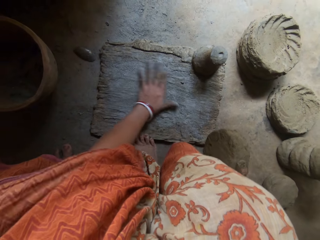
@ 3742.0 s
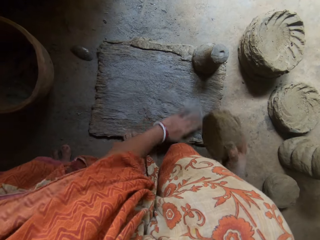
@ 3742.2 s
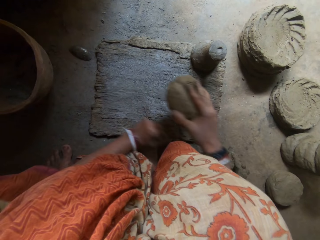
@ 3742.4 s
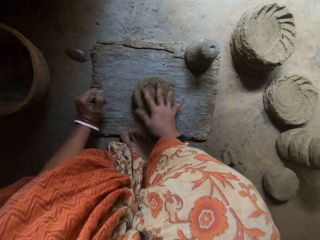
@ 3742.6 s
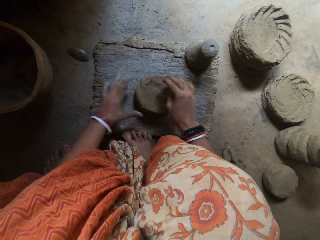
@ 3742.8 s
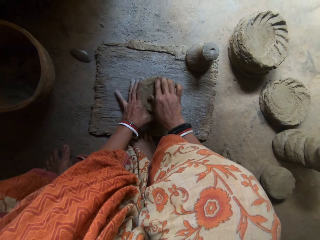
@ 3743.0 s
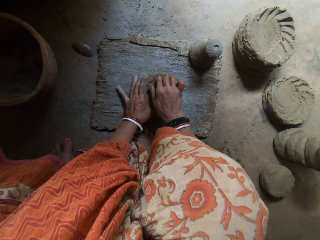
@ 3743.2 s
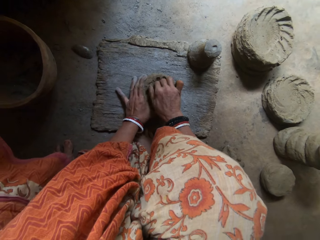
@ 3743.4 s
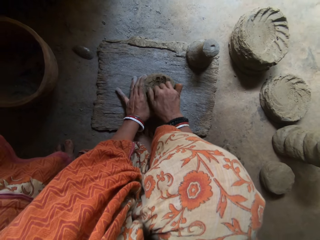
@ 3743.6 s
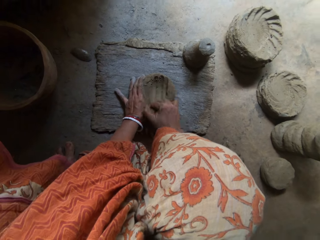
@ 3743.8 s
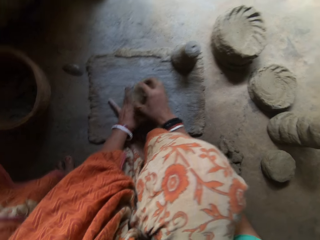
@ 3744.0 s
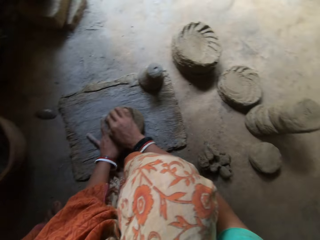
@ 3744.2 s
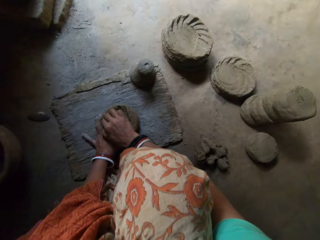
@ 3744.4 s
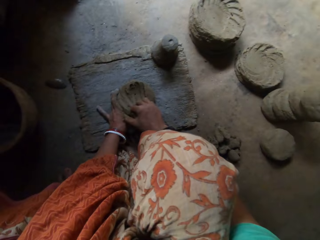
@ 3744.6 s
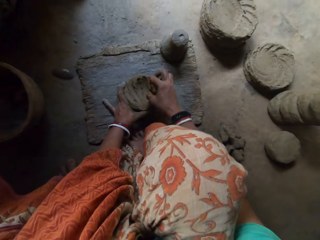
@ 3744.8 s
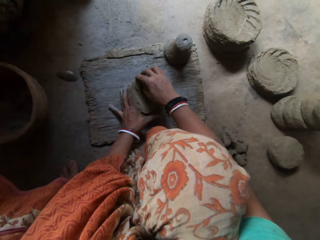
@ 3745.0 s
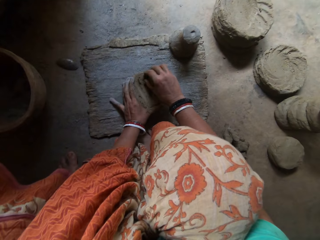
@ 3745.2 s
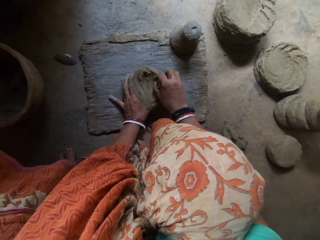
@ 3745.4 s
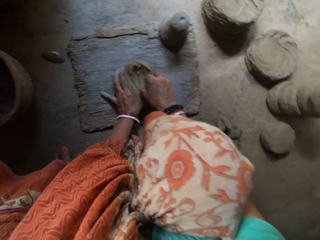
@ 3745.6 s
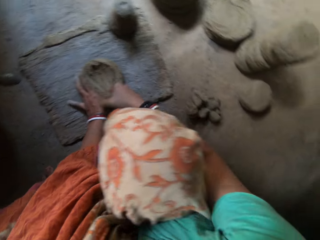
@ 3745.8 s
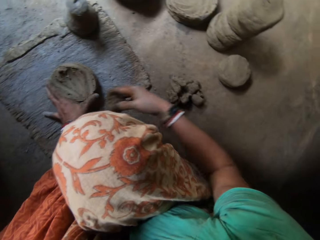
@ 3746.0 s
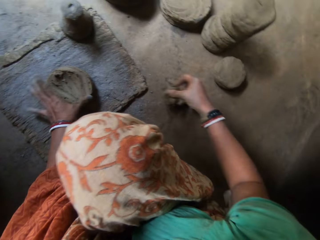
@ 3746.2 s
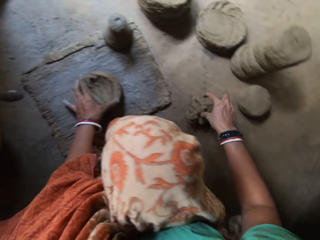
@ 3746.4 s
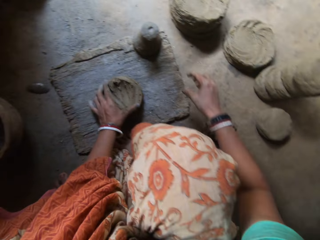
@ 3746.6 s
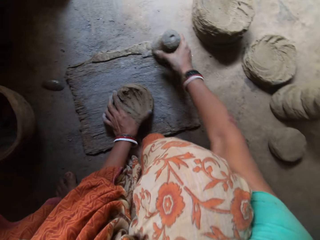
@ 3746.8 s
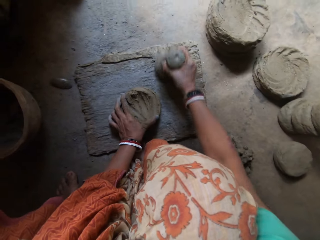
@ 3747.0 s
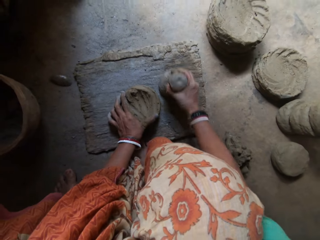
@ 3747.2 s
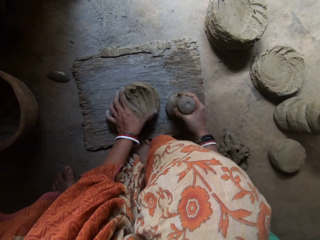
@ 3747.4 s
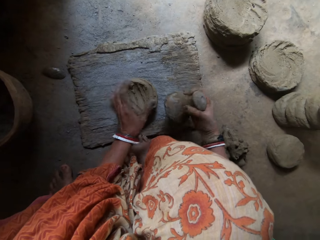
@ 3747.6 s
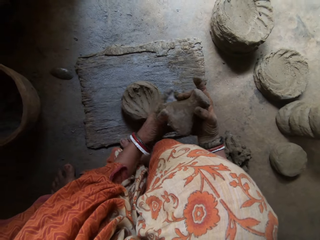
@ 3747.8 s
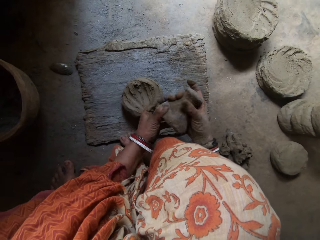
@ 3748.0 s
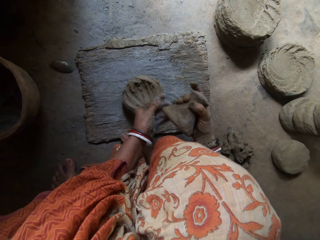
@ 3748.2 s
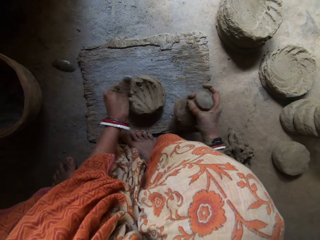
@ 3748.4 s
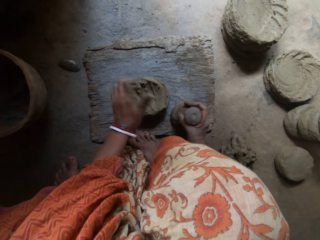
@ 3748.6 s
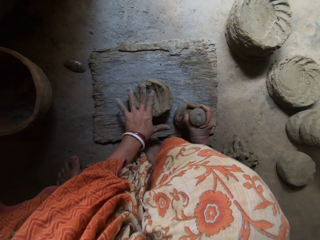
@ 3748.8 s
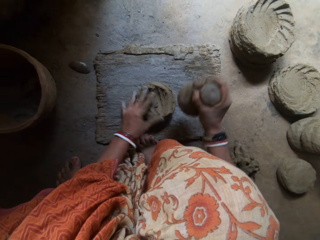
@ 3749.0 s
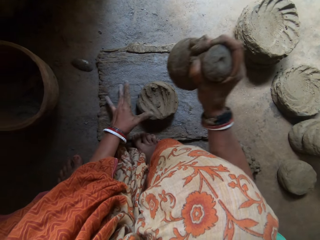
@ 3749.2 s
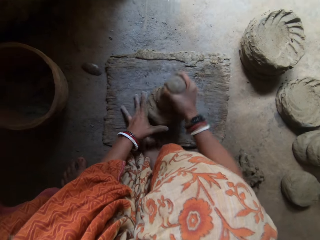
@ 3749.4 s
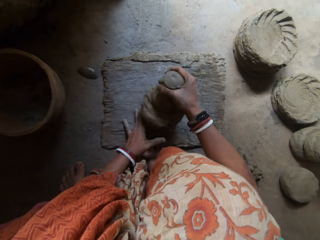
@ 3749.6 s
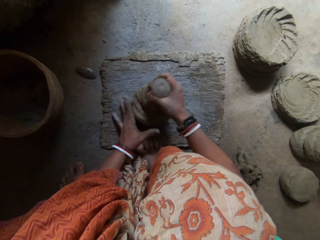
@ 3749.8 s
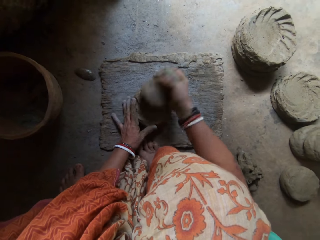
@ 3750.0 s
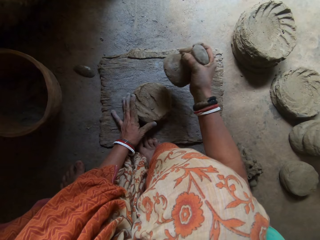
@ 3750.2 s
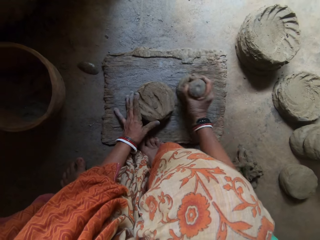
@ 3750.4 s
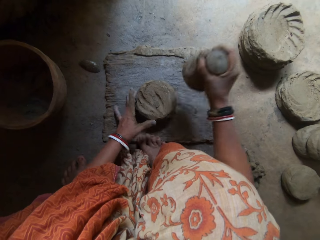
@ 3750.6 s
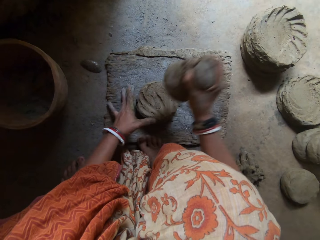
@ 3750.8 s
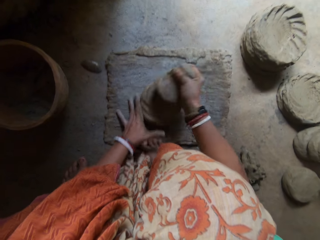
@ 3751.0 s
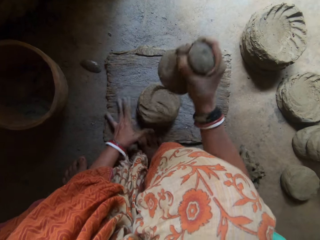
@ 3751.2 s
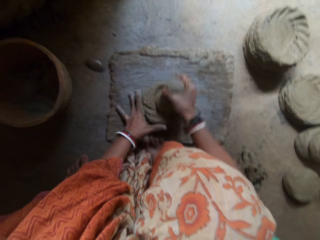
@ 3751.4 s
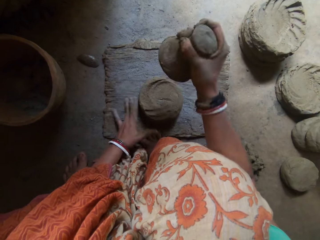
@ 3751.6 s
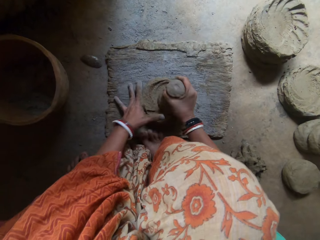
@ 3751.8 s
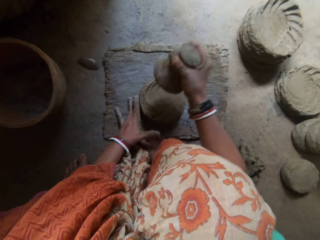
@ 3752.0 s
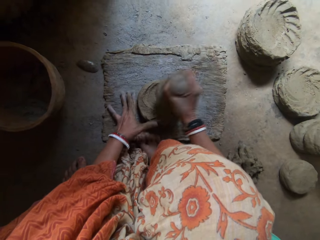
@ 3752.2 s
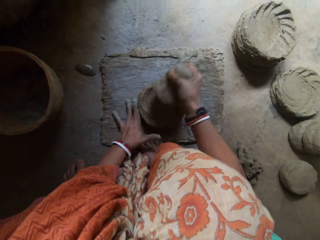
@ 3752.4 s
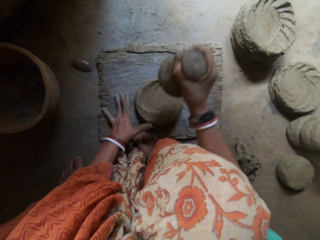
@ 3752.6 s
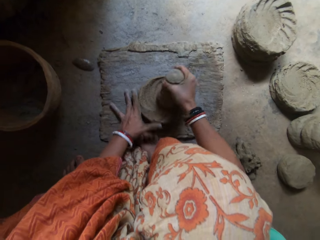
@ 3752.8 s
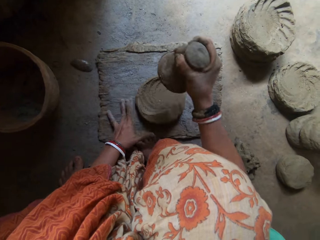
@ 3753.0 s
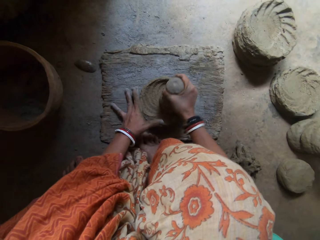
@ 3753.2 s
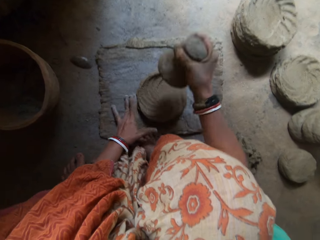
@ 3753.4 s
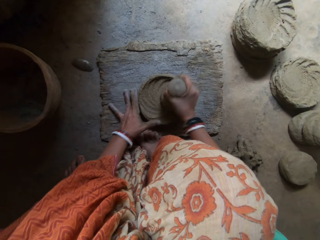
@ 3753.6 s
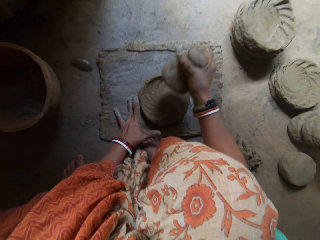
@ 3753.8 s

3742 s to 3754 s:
The camera wearer rubs the powder on the flat wooden board surface. She scoops some clay with her right hand. She puts the clay on the wood. She scoops some clay with her right hand again. She removes the clay using a hand. She drops the clay by her side on the floor. She picks up the dry clay on the wood. She picks up the pestle with her right hand. She wipes the dry clay using a hand. She scoops some clay off the pestle. She hits the clay on the wood with the pestle in her right hand.

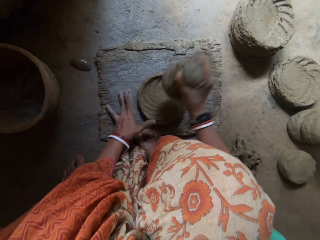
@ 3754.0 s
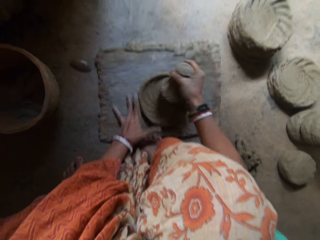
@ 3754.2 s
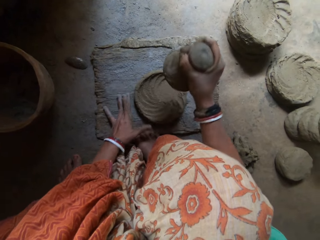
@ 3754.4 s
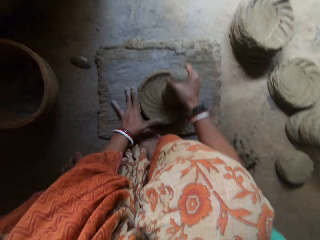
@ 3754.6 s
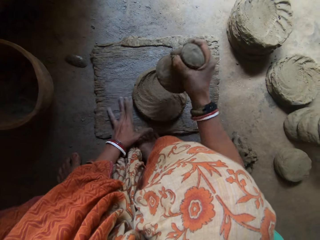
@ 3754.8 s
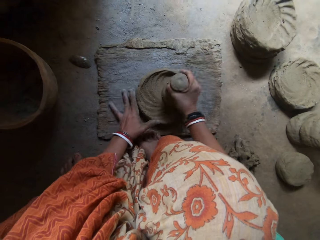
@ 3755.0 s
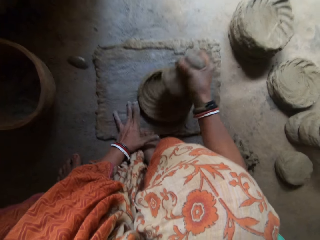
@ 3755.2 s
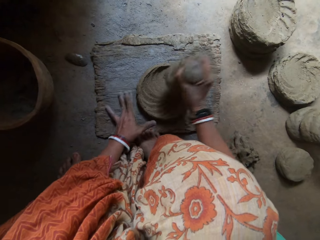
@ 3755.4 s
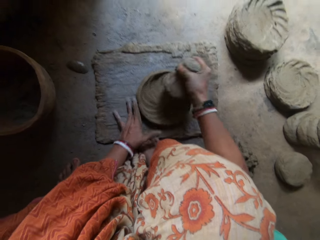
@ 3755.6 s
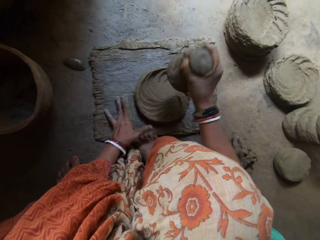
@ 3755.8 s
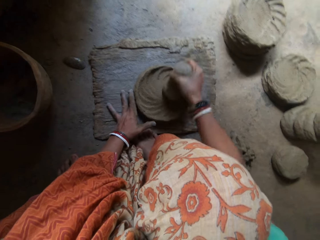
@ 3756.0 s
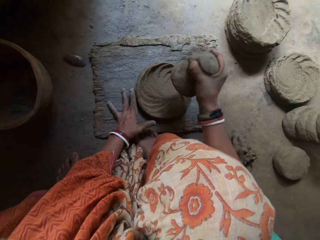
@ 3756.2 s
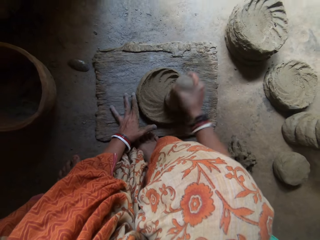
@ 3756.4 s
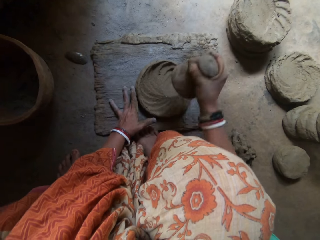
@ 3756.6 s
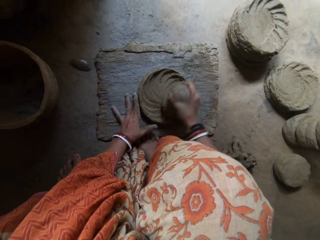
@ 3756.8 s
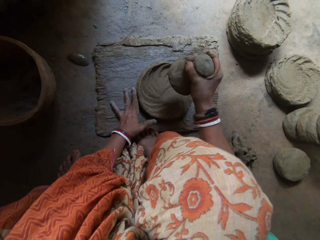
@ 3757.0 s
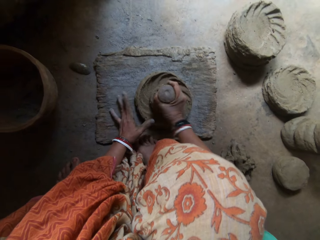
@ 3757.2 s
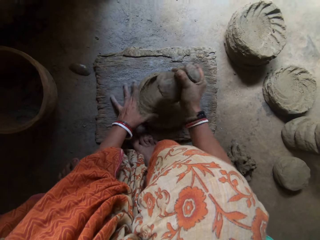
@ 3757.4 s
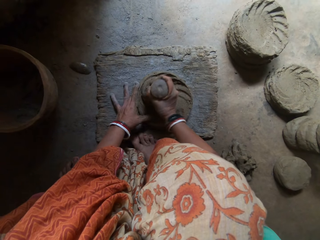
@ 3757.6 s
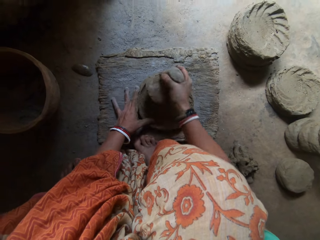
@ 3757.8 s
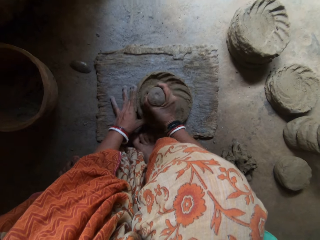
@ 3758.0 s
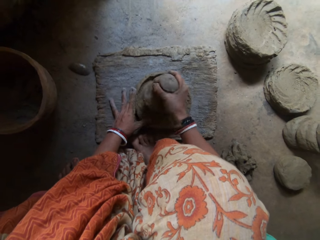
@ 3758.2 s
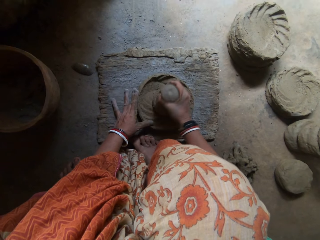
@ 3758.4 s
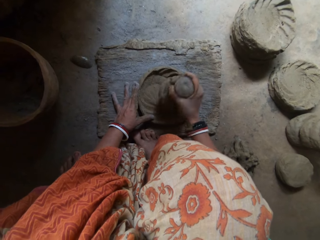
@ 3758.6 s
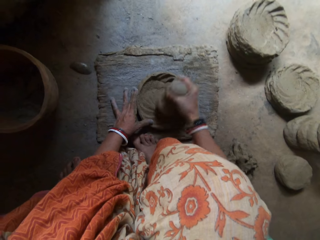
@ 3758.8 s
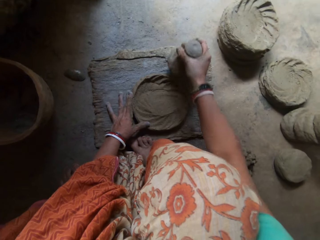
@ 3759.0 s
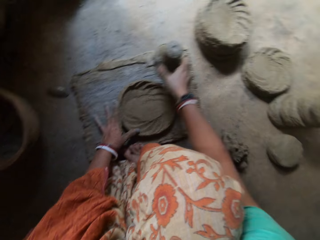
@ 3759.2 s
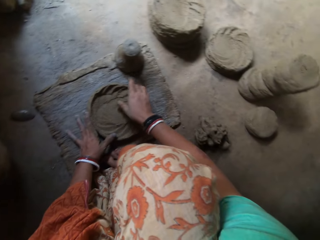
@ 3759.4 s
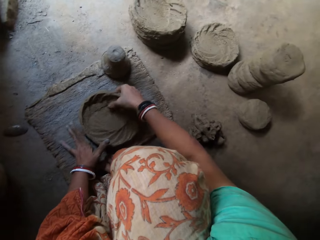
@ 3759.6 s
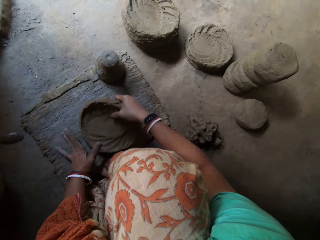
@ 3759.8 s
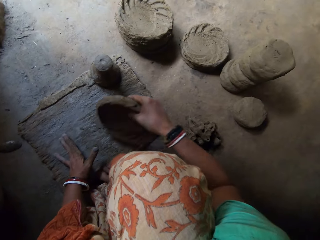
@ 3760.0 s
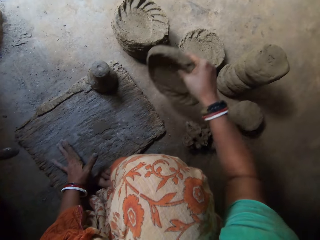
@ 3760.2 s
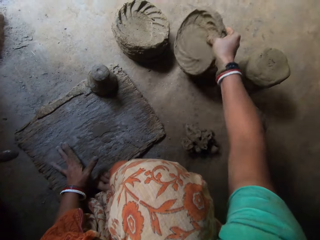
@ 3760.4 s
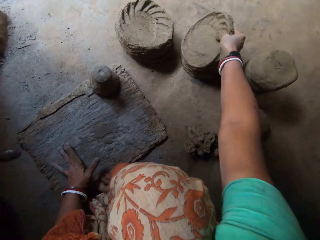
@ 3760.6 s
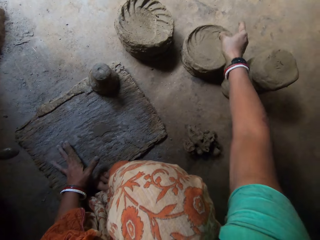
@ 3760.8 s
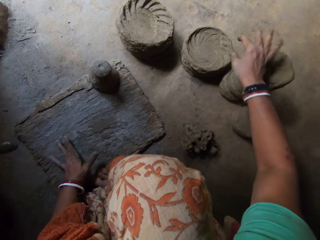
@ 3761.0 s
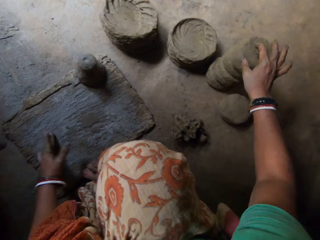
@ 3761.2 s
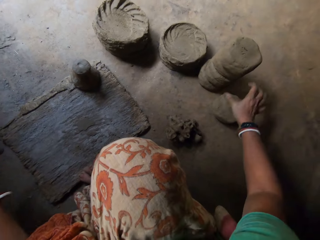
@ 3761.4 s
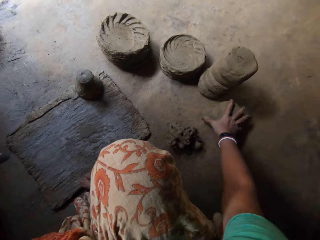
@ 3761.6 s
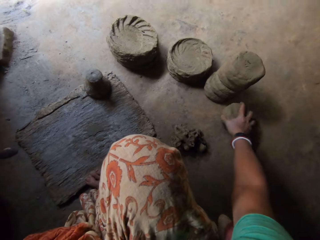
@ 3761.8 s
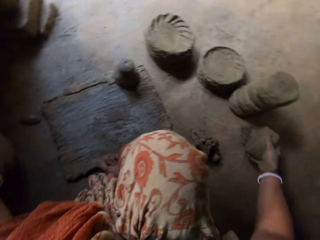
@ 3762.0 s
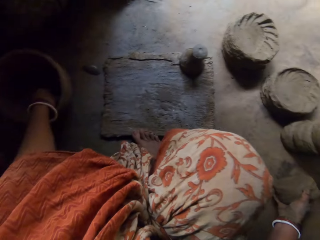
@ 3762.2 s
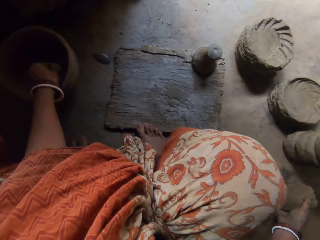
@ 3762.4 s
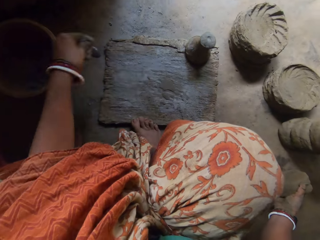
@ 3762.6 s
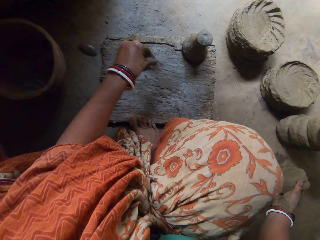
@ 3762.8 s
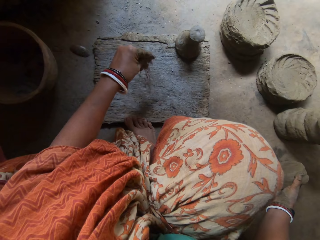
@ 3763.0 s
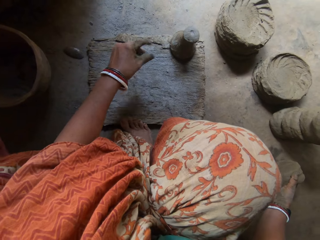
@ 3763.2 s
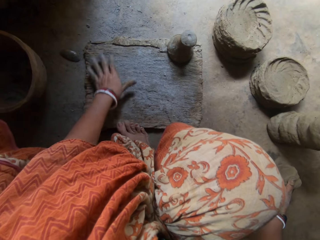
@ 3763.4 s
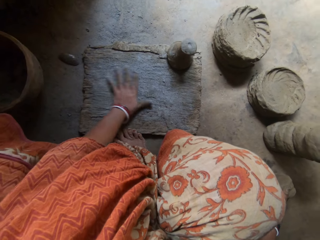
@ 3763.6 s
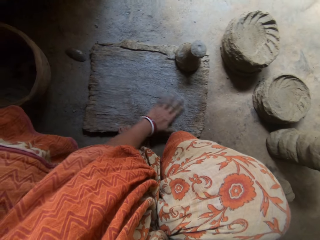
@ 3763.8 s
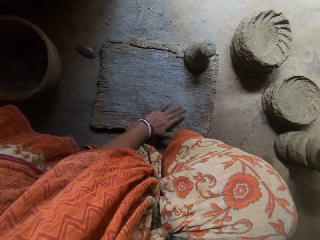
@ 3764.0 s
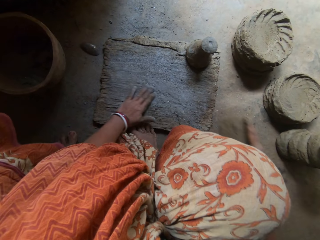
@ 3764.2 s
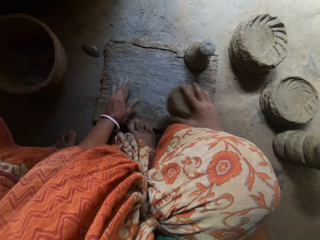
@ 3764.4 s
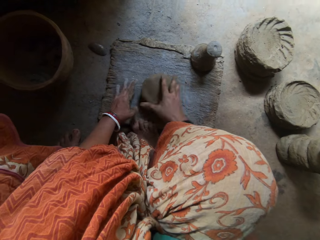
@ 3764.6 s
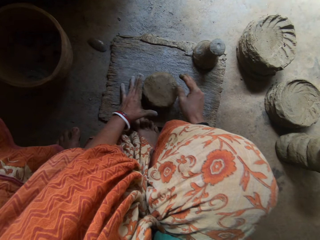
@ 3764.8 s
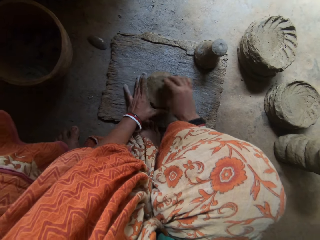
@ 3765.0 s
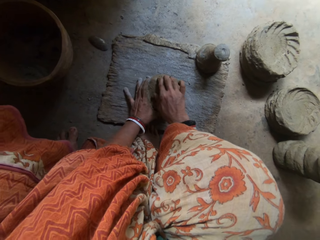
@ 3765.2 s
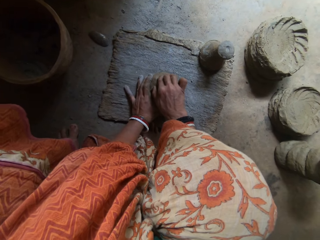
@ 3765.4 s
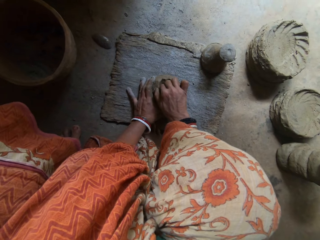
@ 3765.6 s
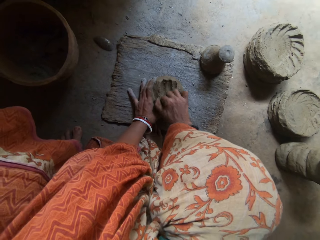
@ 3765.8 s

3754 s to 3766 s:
The camera wearer drops the pestle. She puts dry clay on the wood. She drops the clay by her side on the floor. She picks up the clay on the floor. She scoops ash in a pot. She sprays some concrete powder on the flat wooden board. She rubs the powder on the flat wooden board surface. She puts the clay on the flat wooden board. She removes the clay using a hand.
